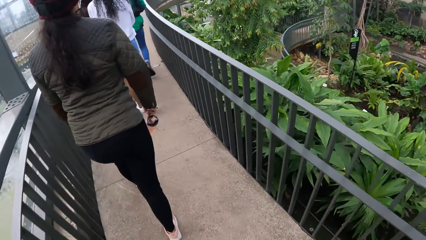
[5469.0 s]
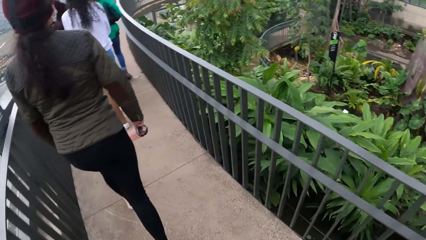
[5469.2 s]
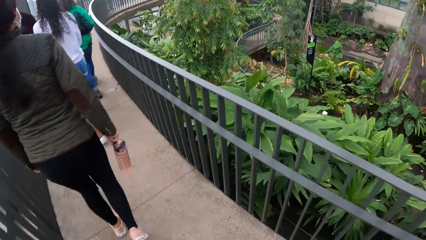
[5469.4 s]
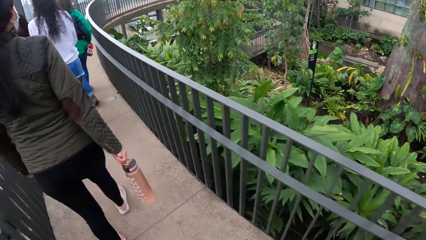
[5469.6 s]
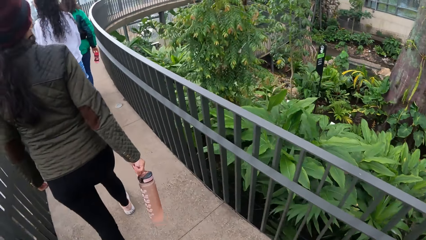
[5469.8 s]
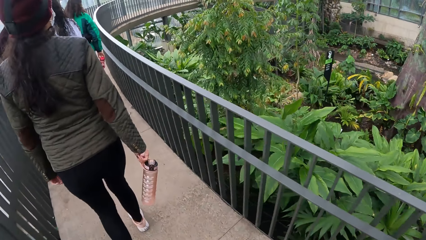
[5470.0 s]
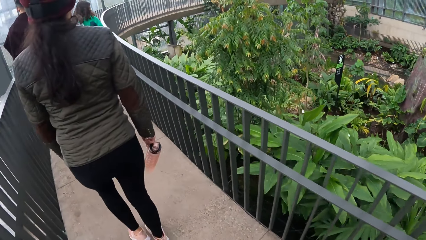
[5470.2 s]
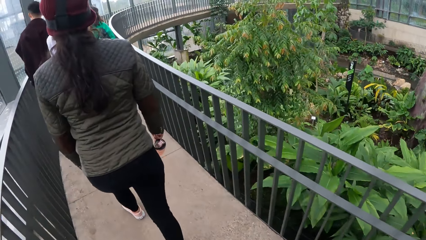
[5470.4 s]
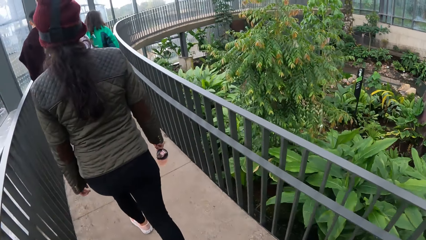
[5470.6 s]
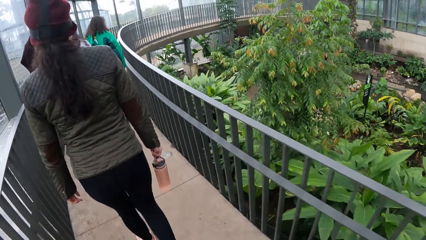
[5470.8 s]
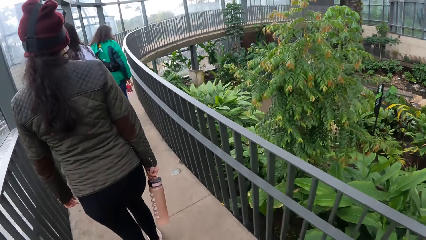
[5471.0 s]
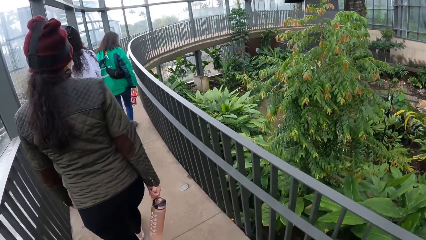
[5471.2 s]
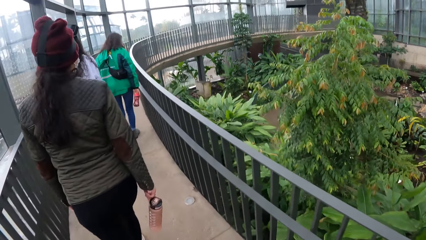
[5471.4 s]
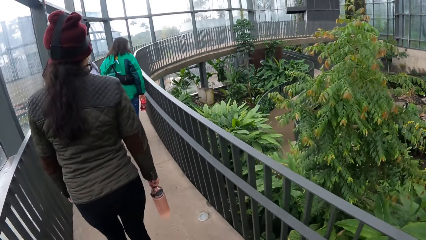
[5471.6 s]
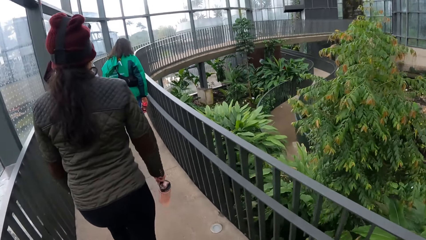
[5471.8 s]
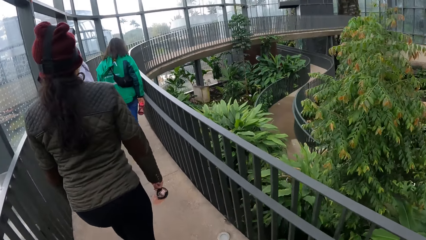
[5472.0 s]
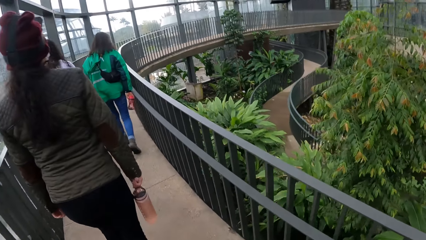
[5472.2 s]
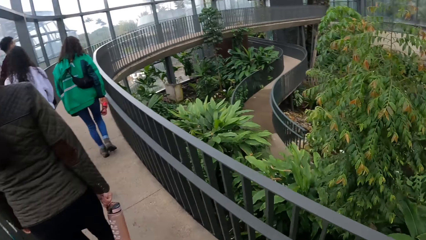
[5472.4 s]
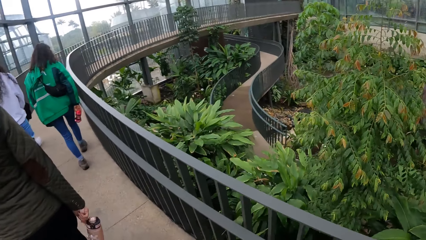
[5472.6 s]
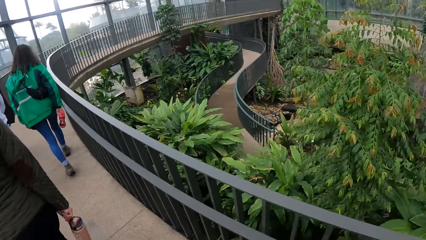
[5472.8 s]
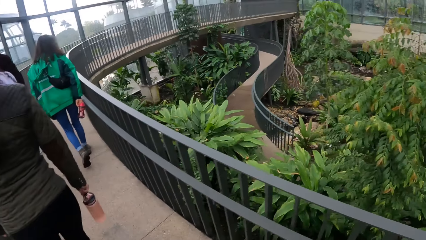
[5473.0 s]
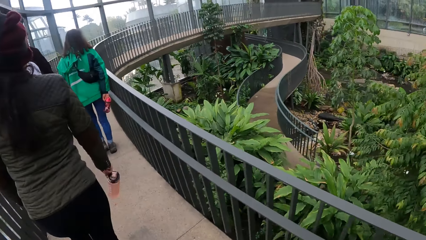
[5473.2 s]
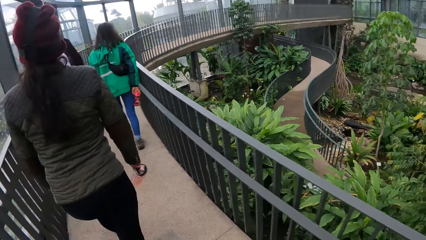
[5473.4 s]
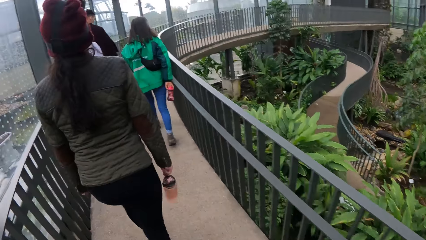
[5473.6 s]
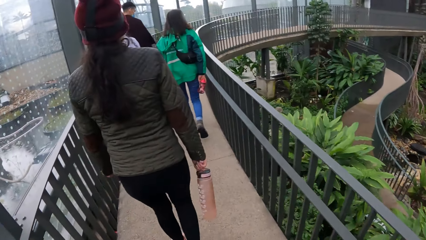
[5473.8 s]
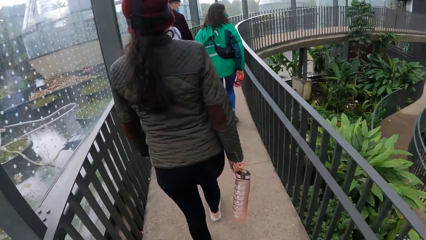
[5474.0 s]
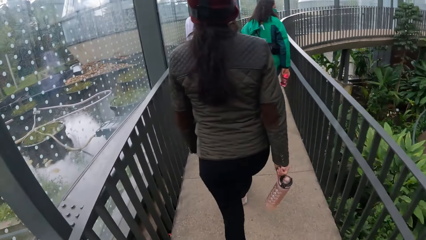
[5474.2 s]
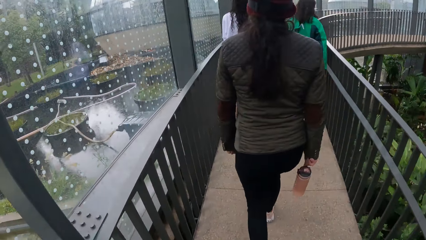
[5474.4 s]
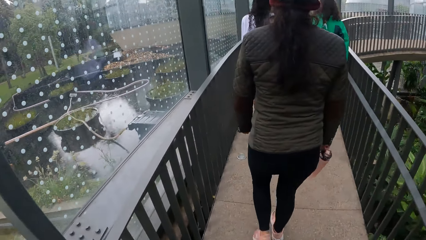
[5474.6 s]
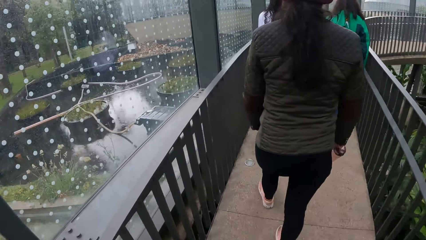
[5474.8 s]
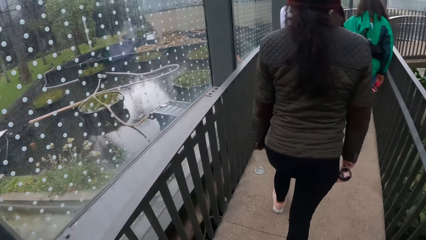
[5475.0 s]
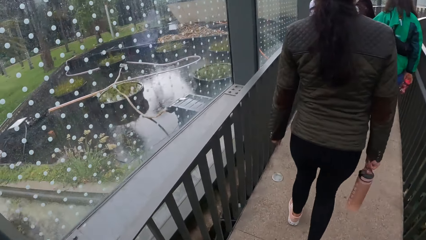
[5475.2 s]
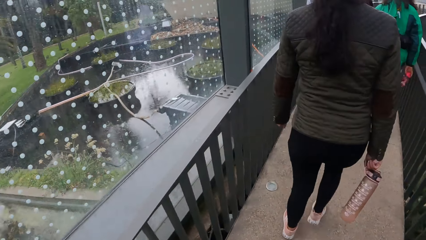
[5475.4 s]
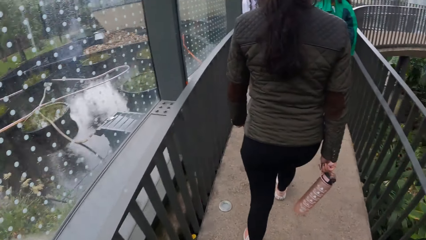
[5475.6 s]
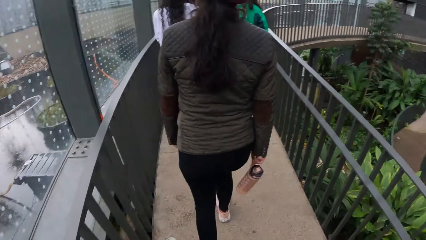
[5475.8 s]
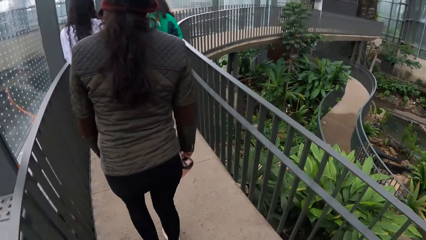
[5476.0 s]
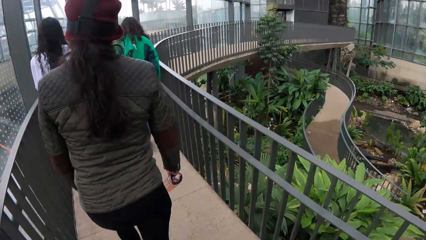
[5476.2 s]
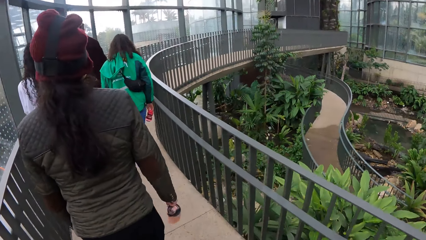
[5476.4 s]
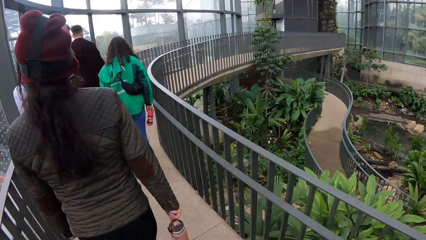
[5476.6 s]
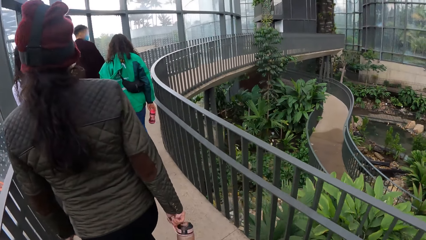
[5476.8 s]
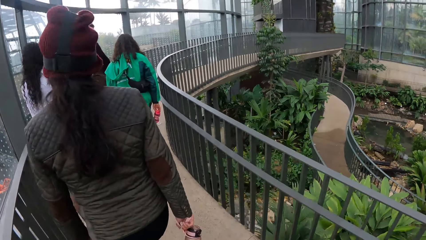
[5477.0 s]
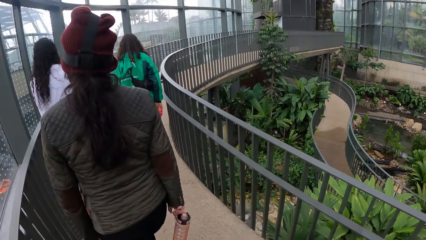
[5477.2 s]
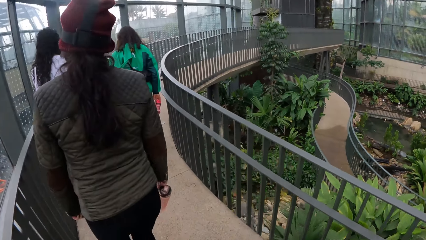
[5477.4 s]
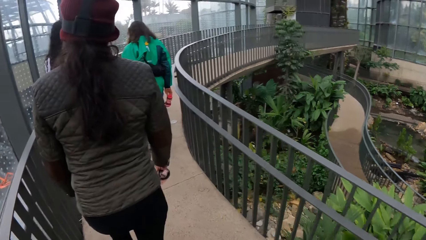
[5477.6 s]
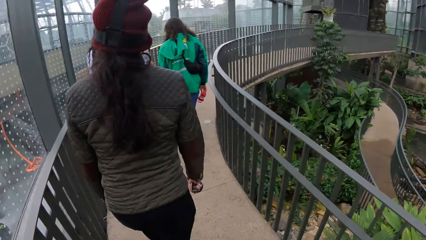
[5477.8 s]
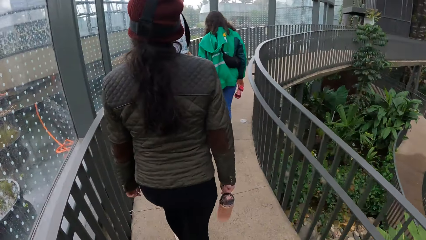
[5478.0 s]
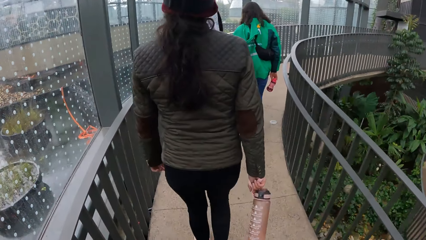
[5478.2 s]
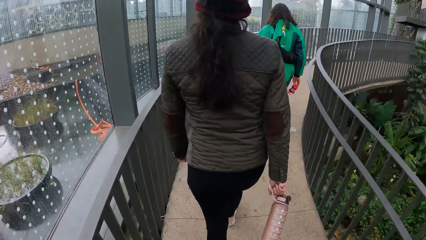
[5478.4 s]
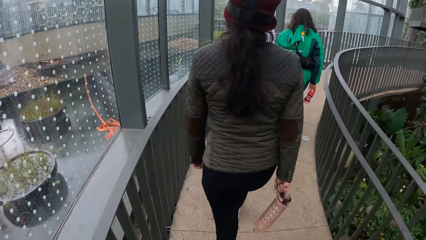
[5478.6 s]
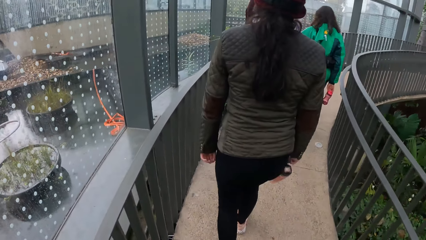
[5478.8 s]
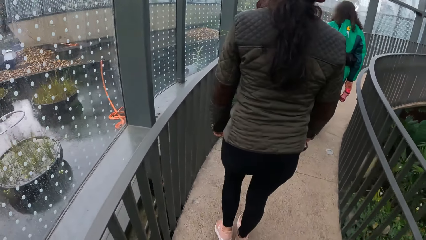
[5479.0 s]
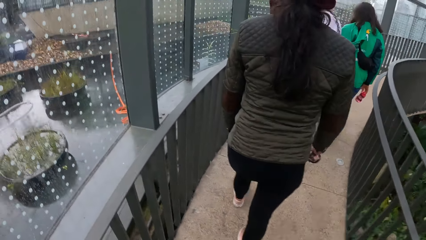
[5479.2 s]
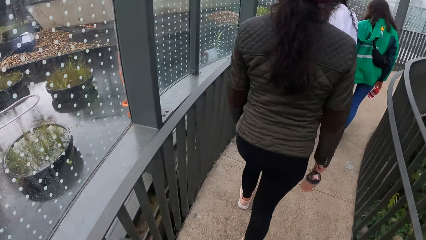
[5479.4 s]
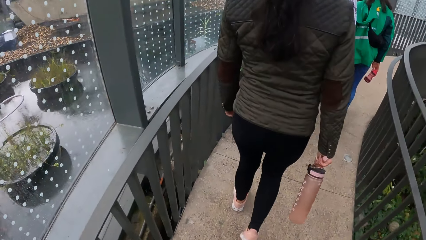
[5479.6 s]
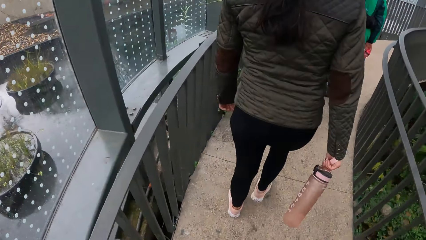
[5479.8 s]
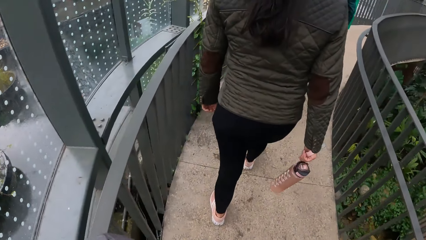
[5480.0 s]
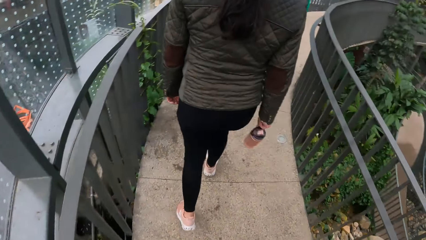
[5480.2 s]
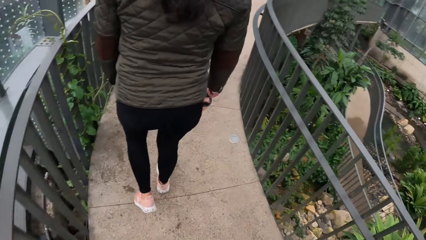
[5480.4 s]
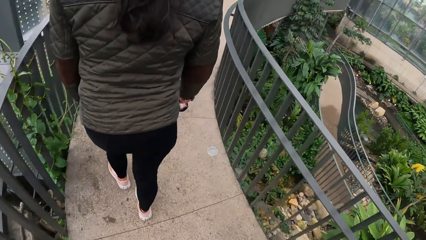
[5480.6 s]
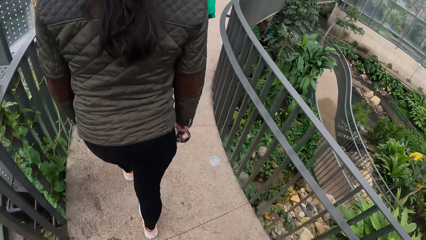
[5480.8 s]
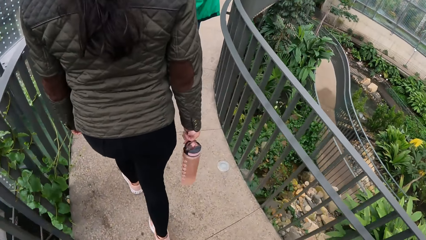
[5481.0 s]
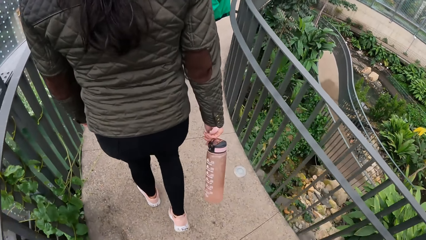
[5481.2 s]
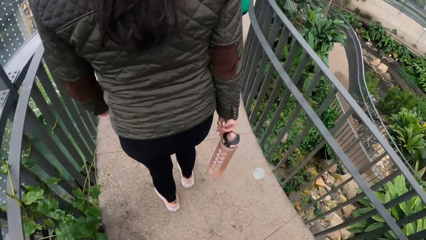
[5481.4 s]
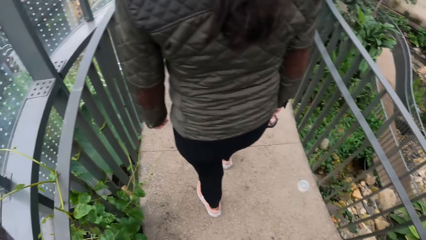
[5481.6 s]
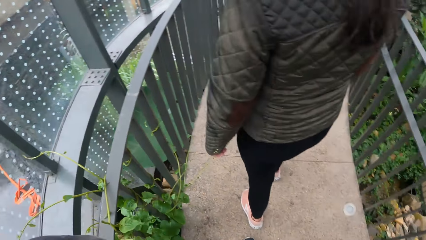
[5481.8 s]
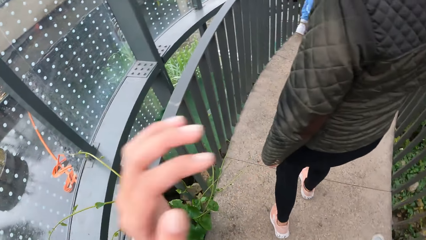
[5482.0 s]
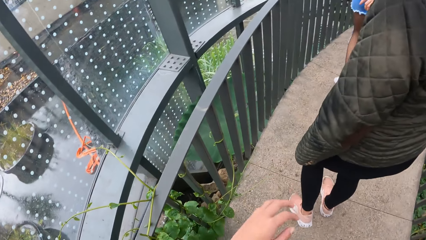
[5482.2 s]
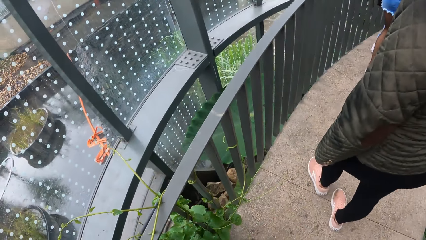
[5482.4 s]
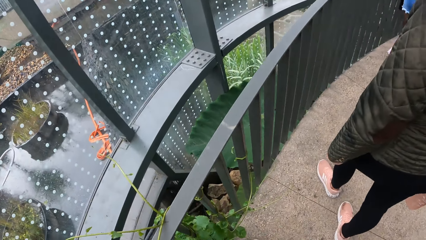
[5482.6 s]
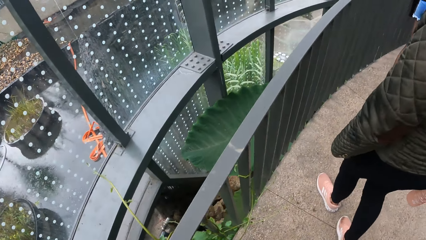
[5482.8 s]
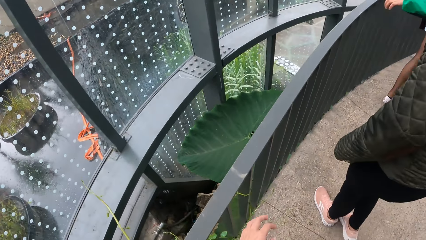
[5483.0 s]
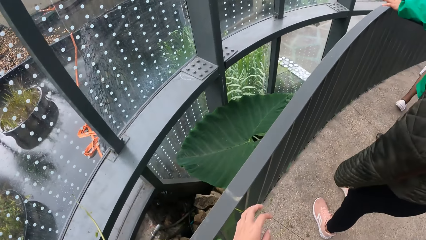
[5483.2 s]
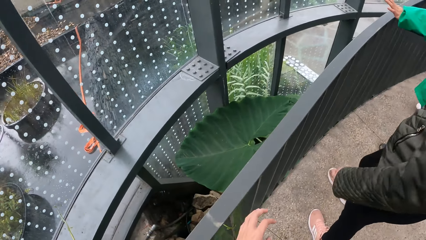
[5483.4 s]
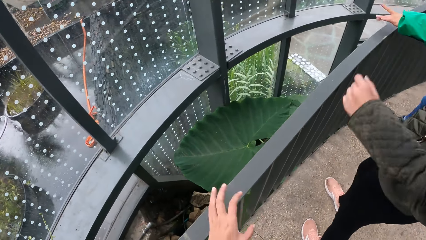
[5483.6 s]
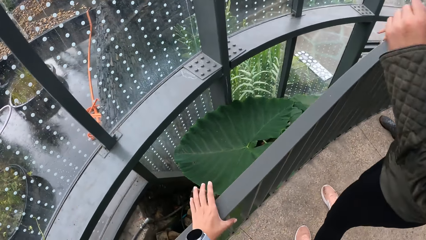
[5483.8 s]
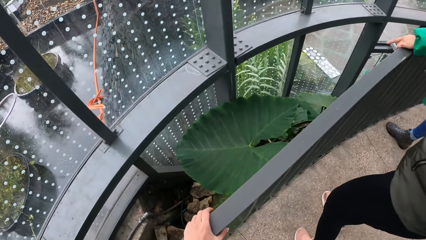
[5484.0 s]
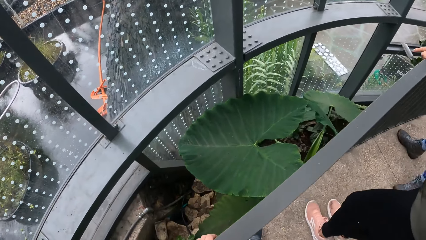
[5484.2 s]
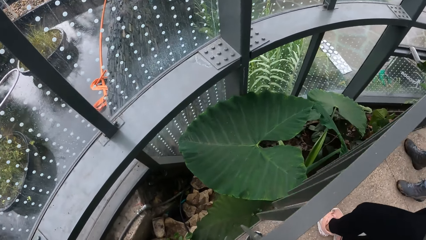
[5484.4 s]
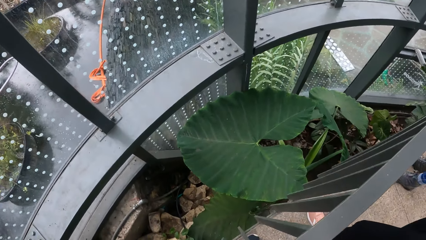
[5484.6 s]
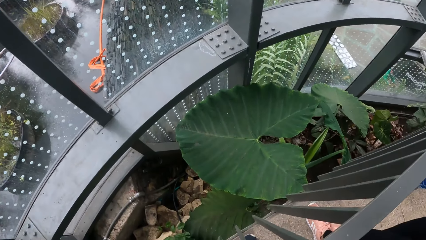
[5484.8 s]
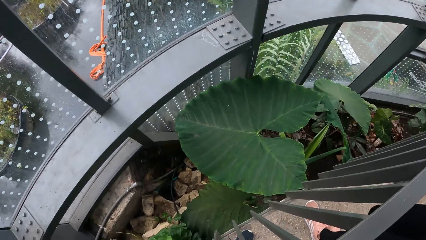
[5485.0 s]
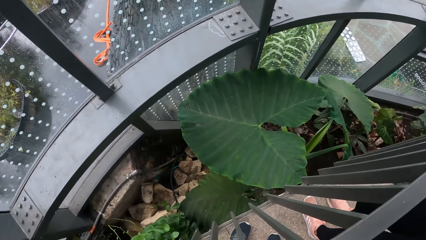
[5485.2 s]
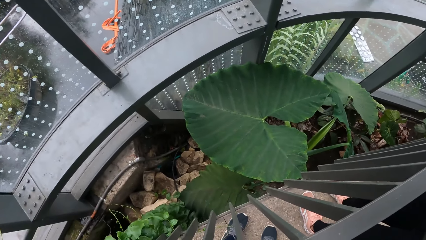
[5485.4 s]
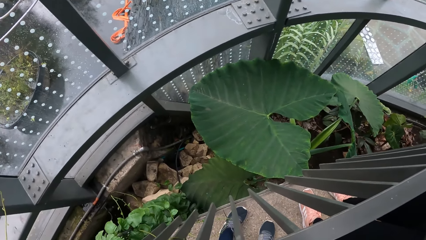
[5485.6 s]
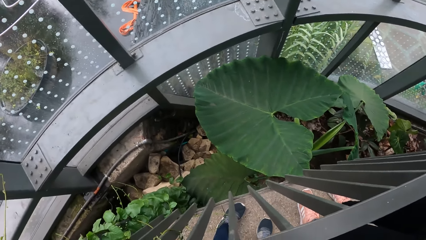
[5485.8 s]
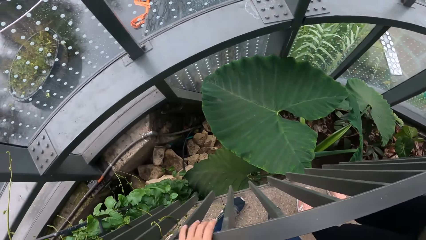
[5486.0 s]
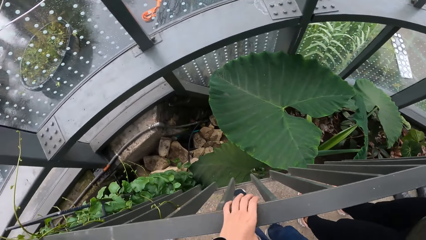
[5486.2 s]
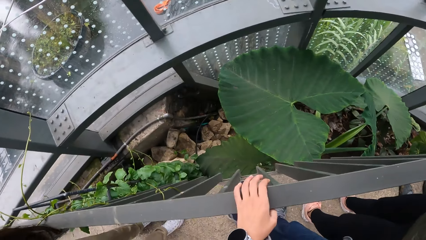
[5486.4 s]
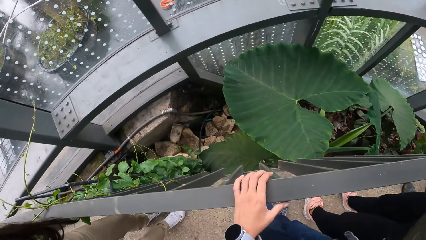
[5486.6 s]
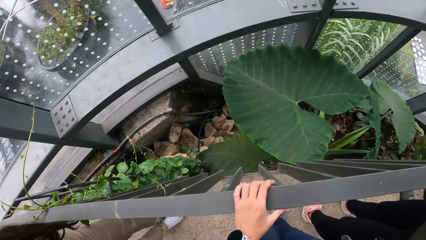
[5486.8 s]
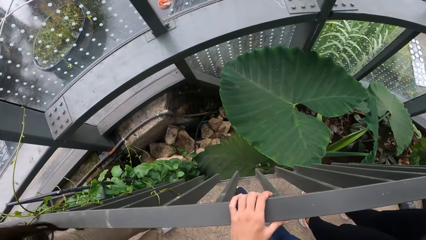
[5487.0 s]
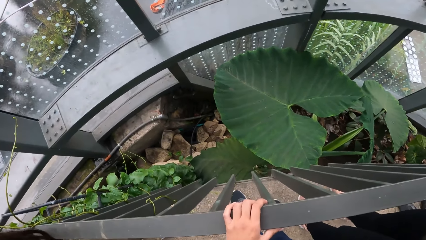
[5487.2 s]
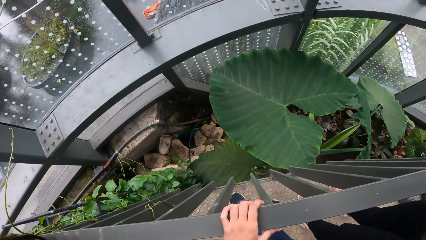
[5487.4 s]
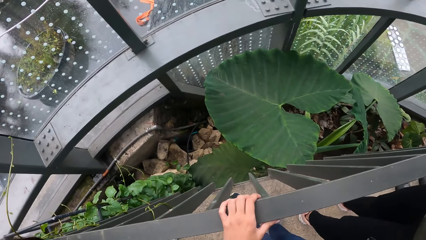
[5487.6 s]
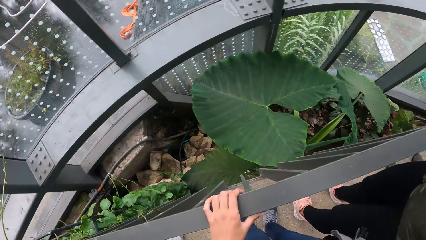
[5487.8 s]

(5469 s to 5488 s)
A lady moves around. The camera wearer moves around. Another lady moves around. The camera wearer moves hands. She holds a handrail with her left hand. A woman holds the handrail with her left hand.
